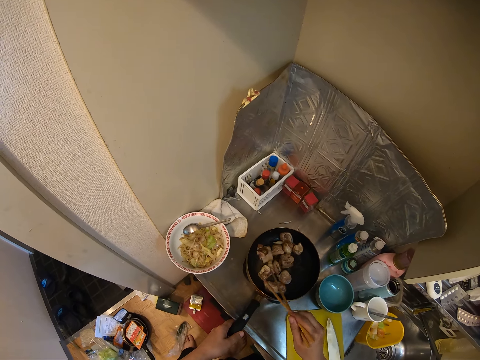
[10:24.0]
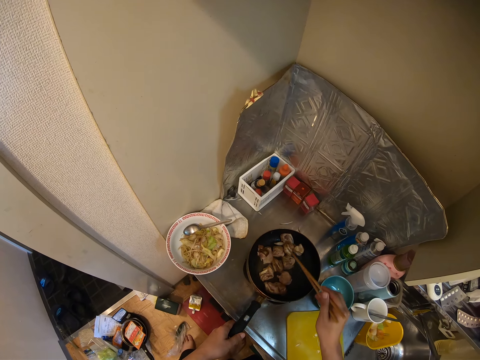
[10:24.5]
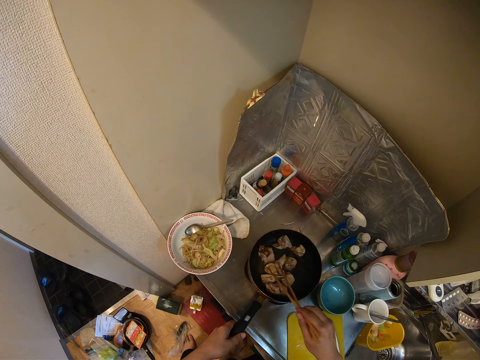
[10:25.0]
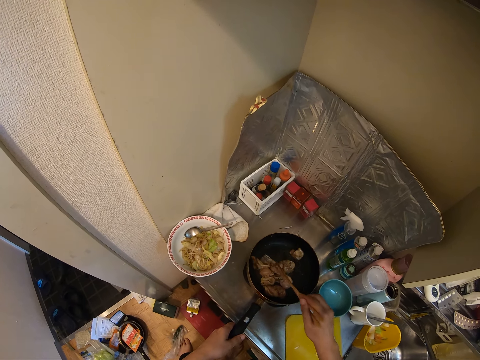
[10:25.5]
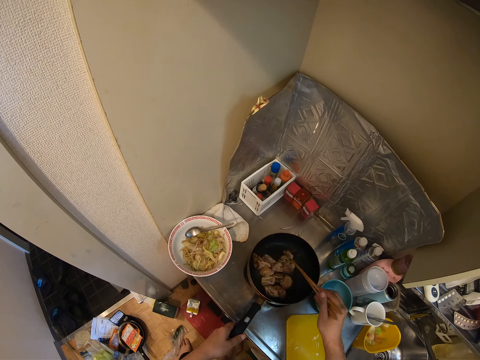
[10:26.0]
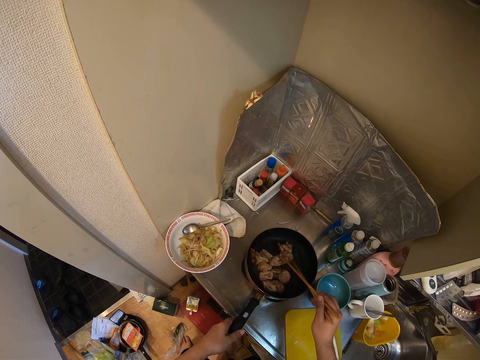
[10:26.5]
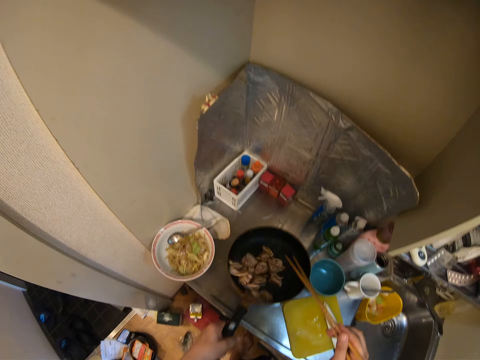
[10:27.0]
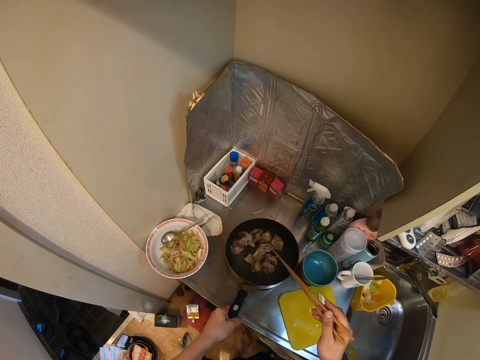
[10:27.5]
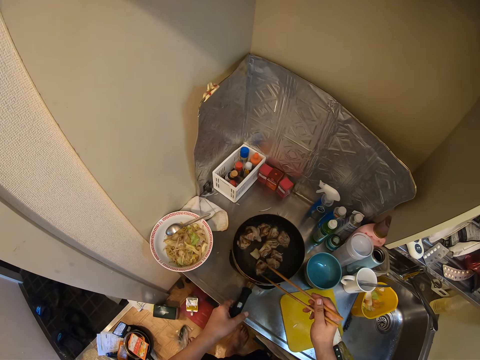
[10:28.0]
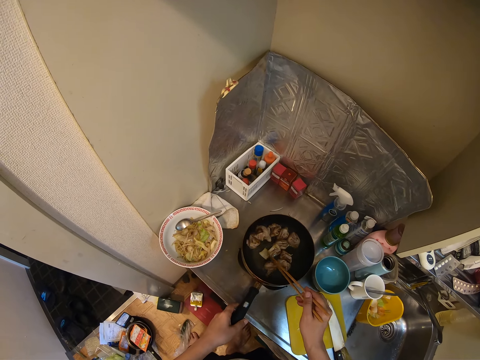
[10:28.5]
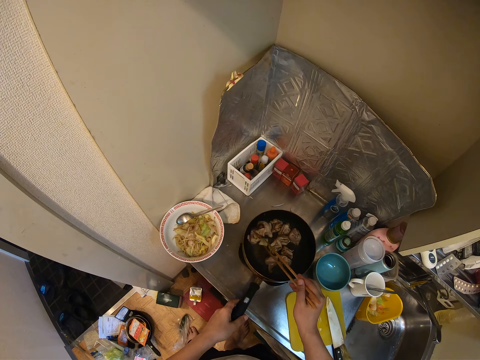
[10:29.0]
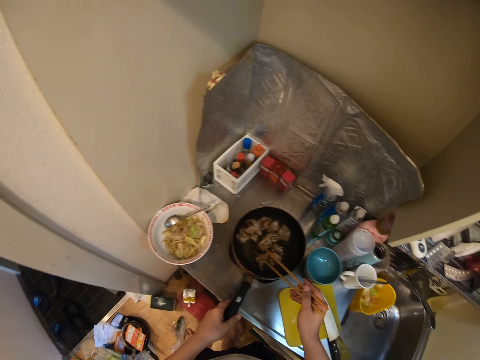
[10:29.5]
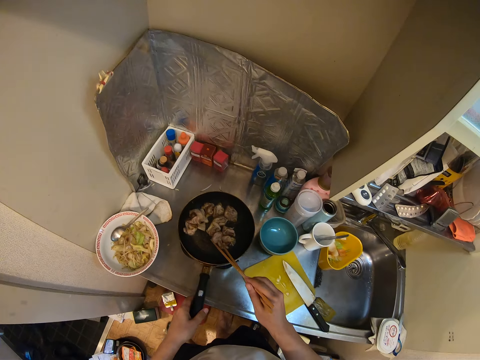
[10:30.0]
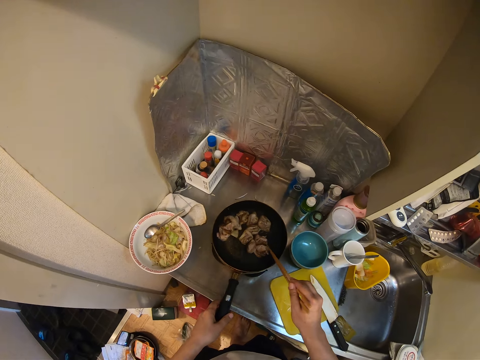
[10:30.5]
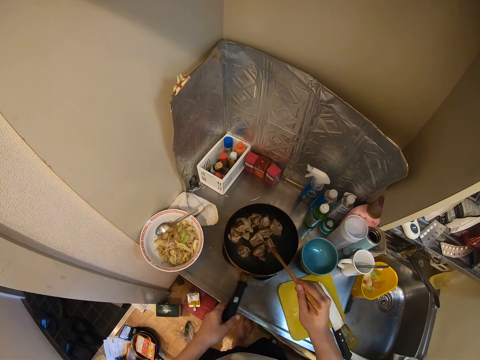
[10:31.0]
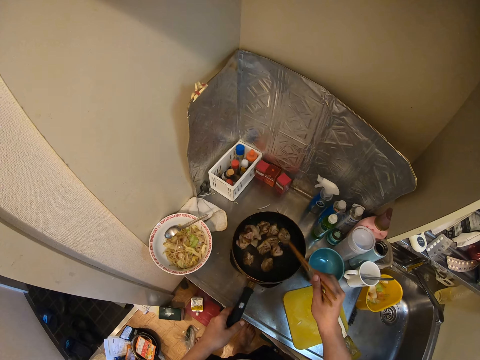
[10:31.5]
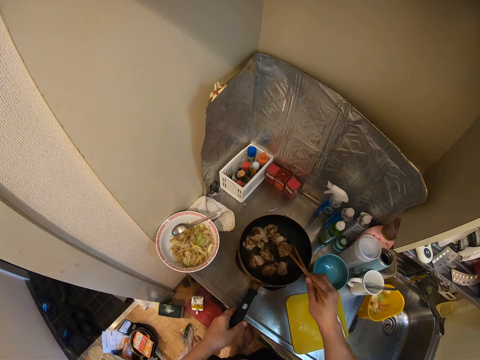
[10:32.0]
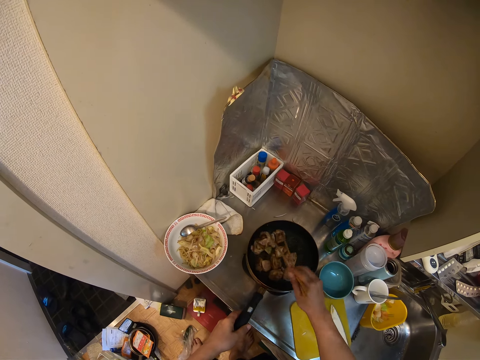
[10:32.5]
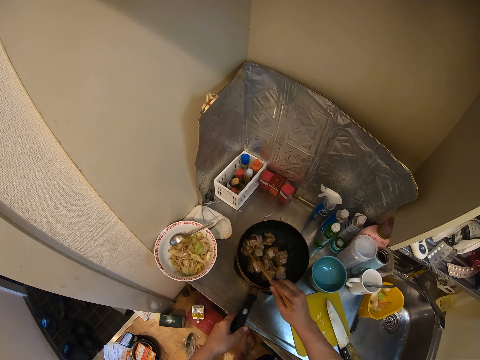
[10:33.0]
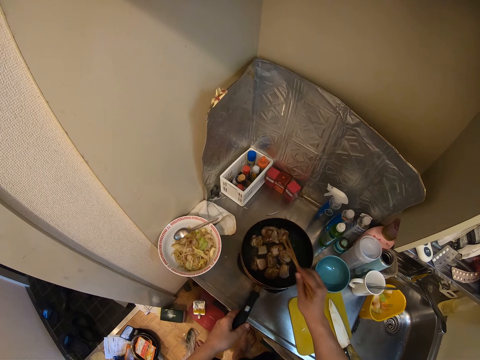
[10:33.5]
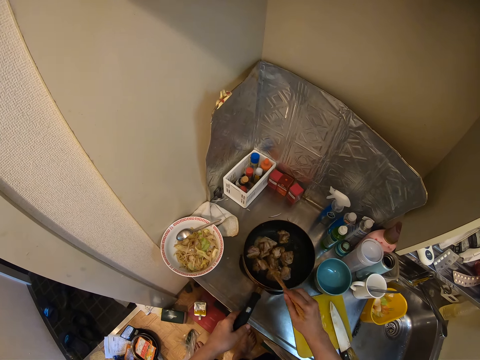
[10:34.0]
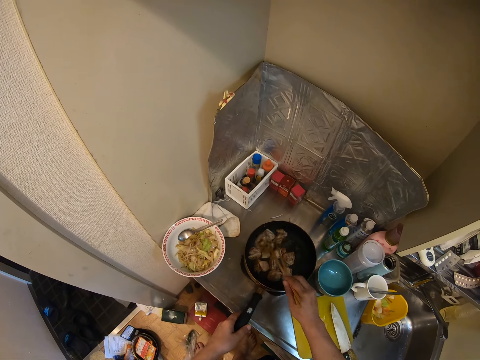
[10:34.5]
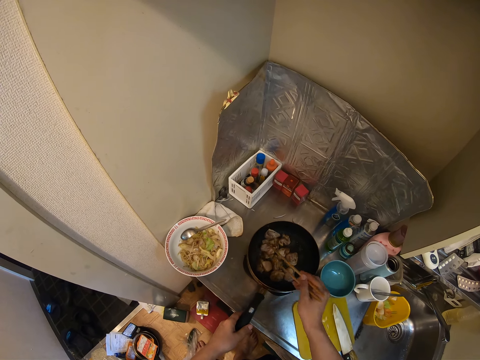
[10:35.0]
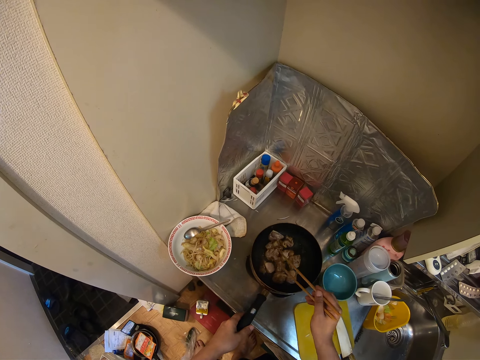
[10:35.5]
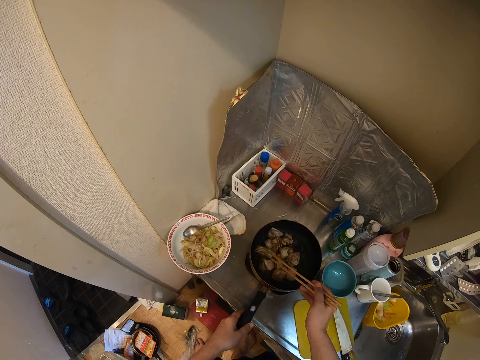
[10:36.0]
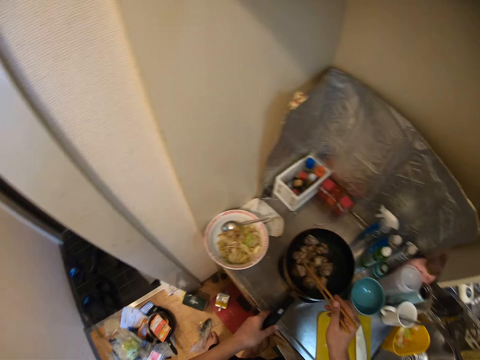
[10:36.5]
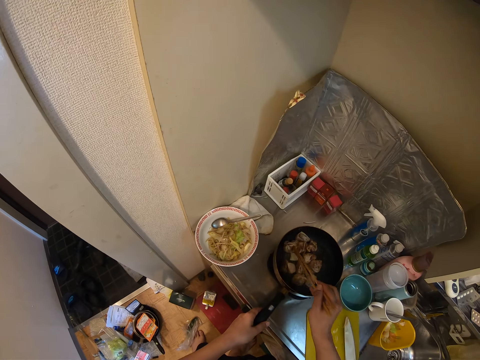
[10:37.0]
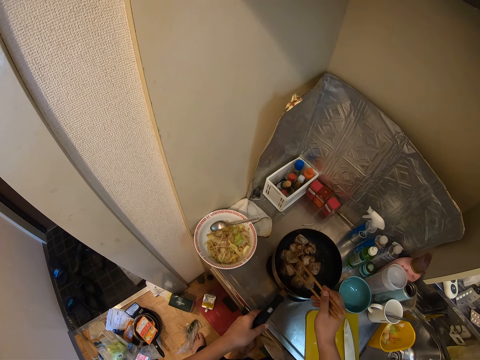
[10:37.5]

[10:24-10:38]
The camera wearer stirs the meat pieces in the skillet. They pick the skillet from the cooker. They shake the skillet. They place the skillet back on the cooker. They stir the meat pieces in the skillet with the chopsticks.

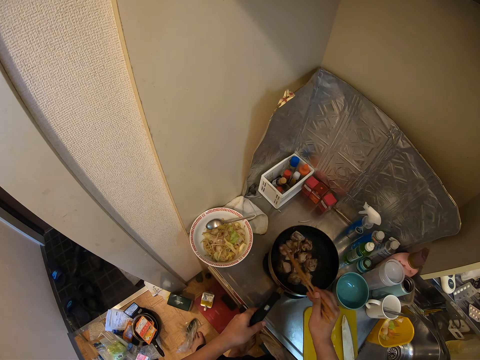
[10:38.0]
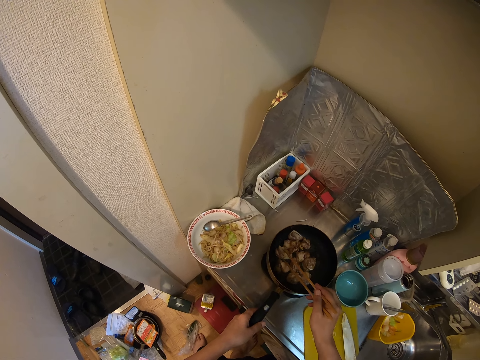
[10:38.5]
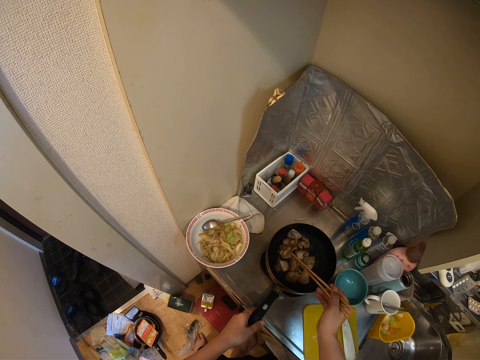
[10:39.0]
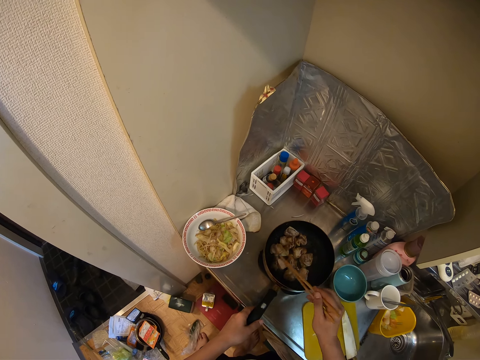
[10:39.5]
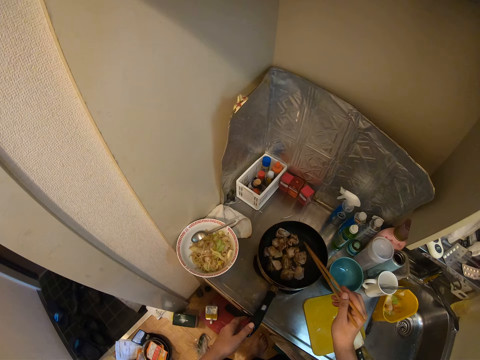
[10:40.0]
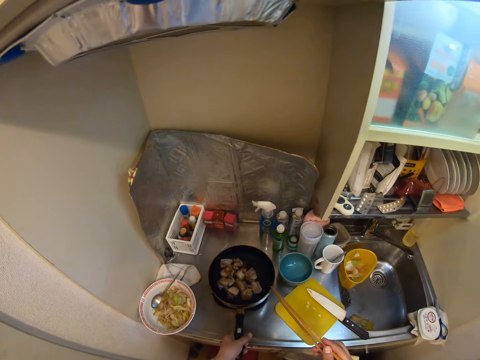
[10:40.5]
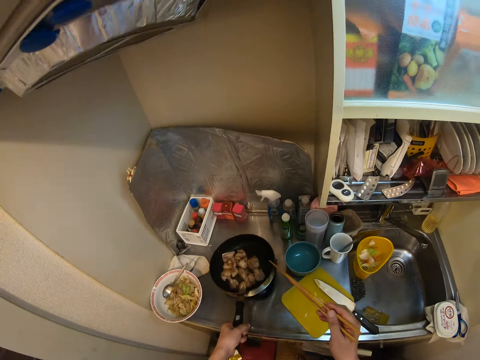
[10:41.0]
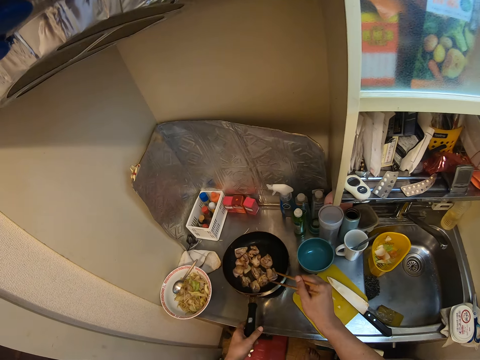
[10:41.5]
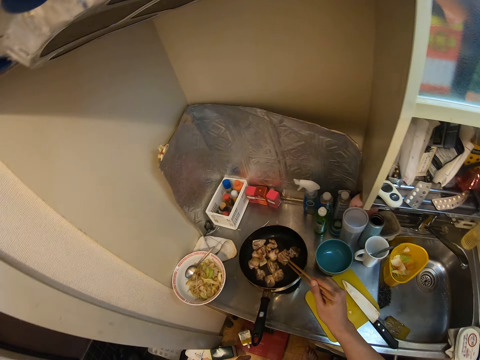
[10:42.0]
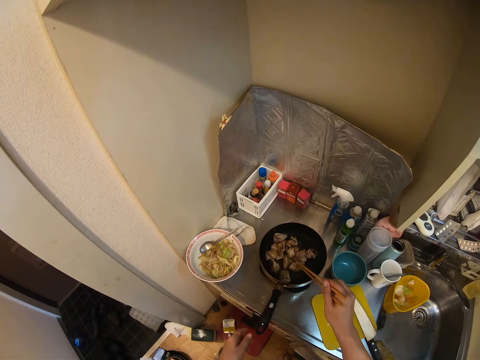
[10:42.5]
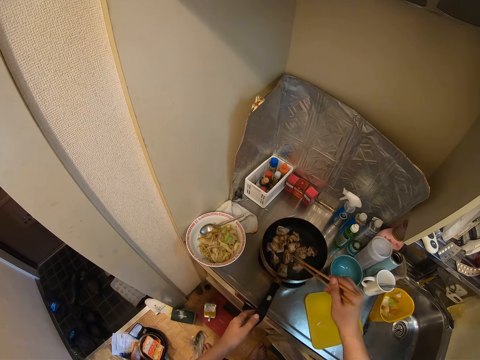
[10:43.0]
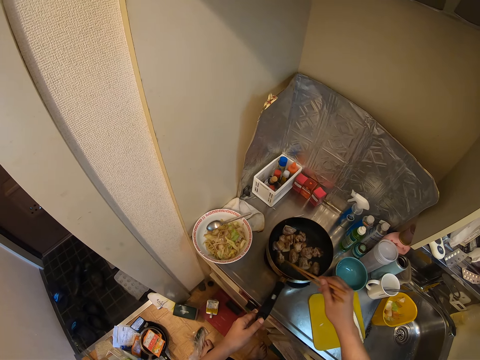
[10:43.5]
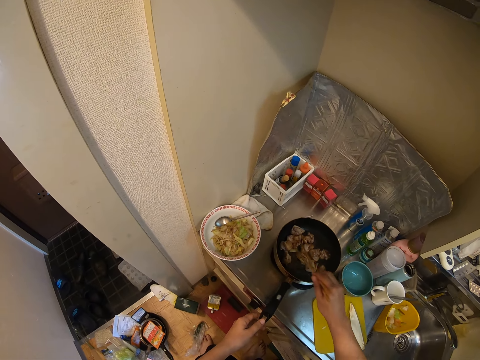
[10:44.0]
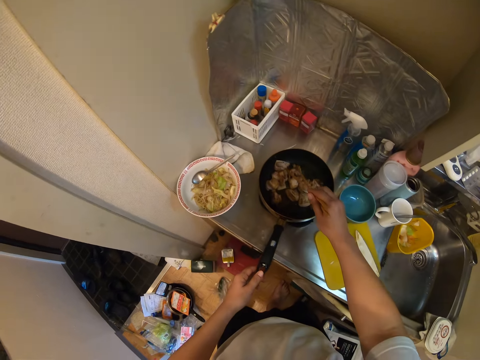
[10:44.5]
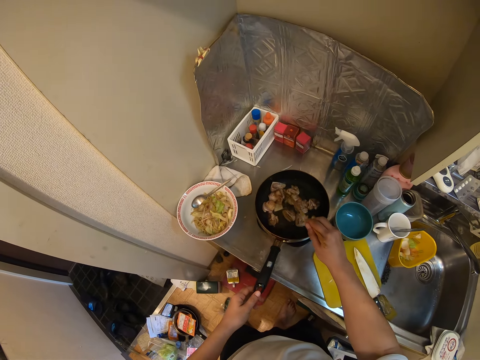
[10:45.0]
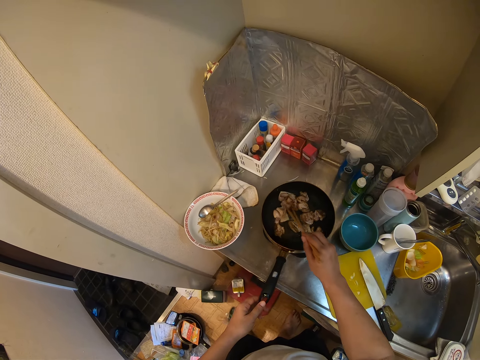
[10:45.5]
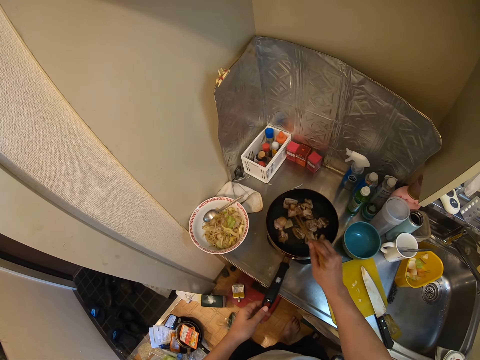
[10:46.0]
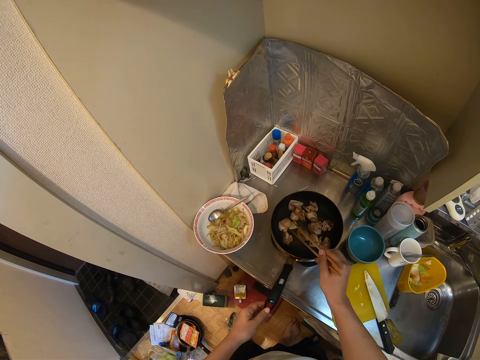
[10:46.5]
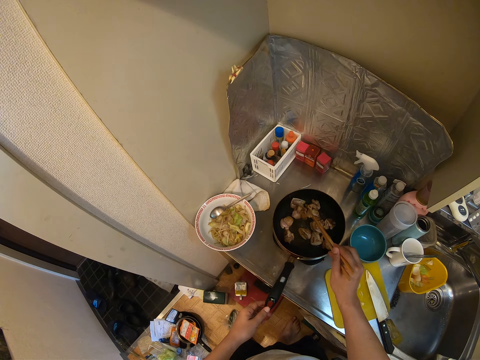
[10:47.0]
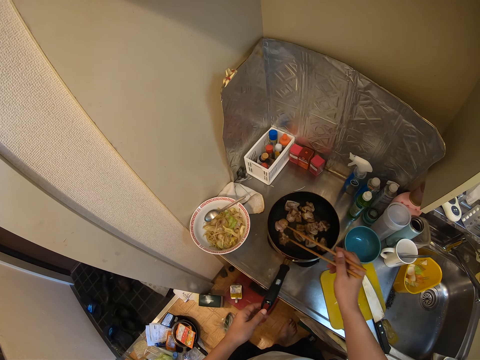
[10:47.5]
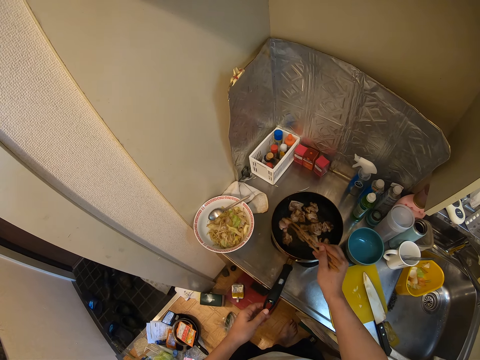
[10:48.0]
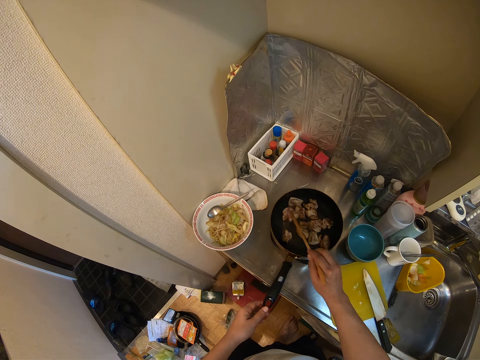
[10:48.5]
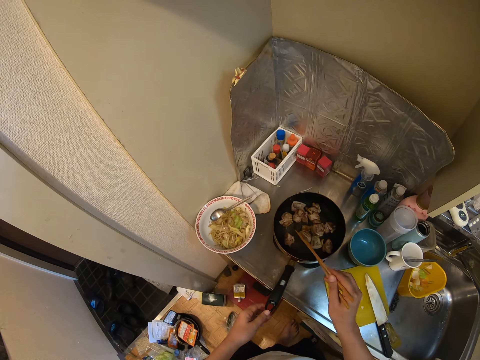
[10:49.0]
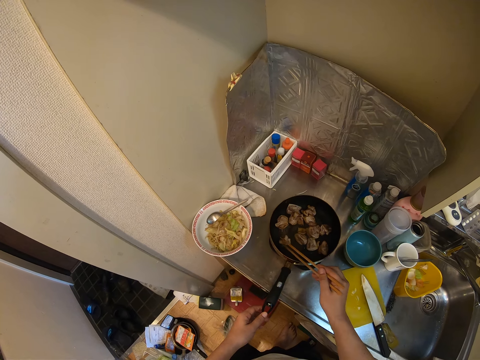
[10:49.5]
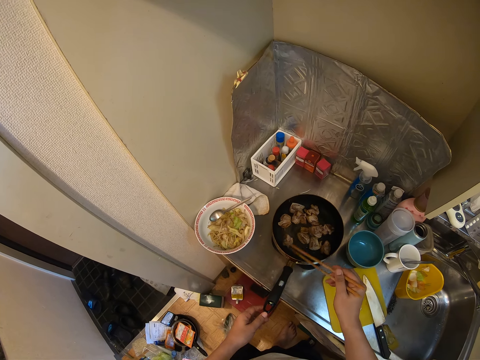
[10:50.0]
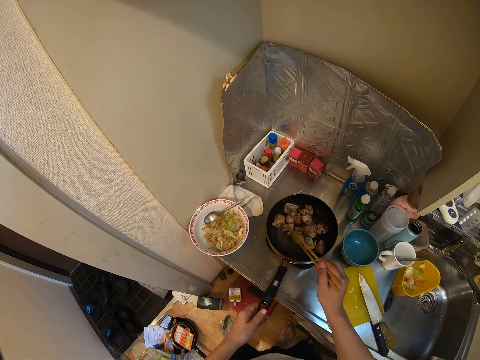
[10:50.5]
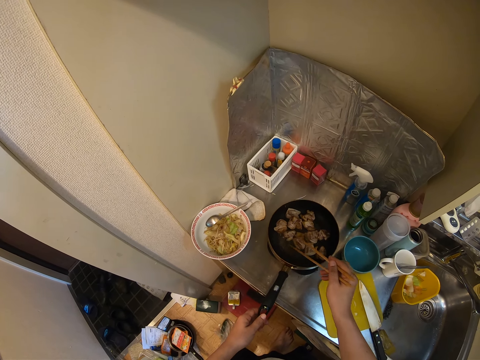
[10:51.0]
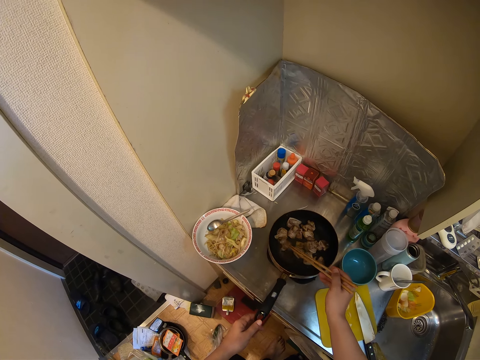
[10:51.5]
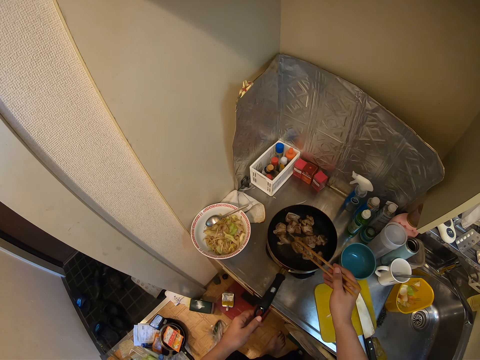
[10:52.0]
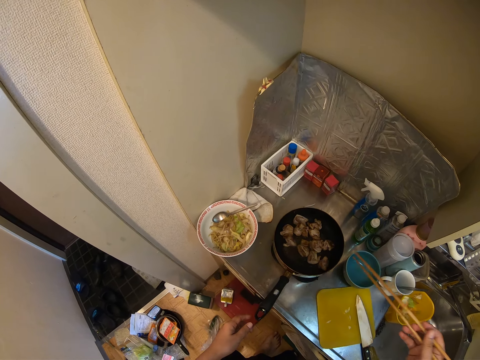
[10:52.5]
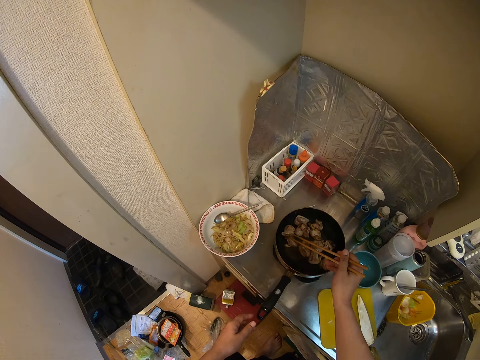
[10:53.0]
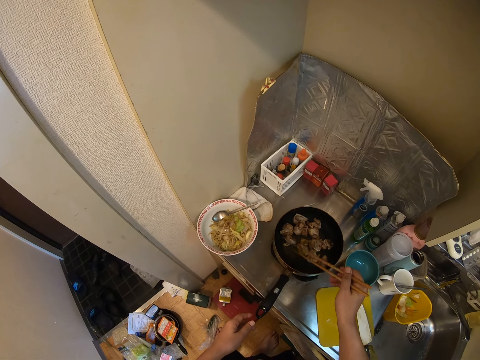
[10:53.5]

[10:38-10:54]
The camera wearer picks the skillet from the cooker. They shake the skillet. They place the skillet back on the cooker. They stir the meat pieces in the skillet with the chopsticks. They turn the meat pieces in the skillet.
